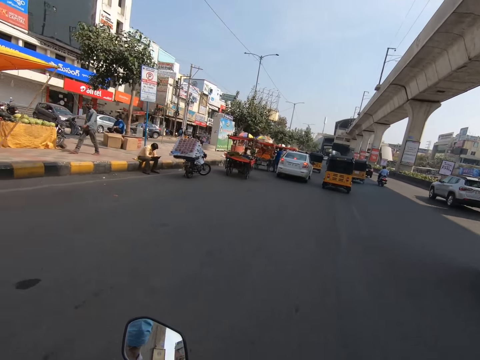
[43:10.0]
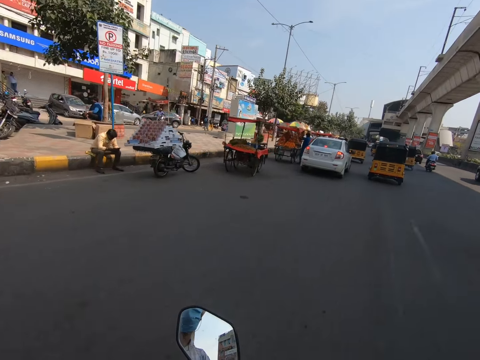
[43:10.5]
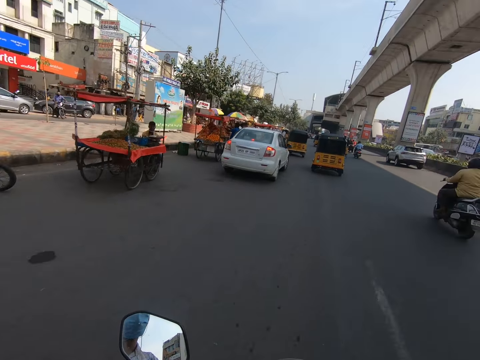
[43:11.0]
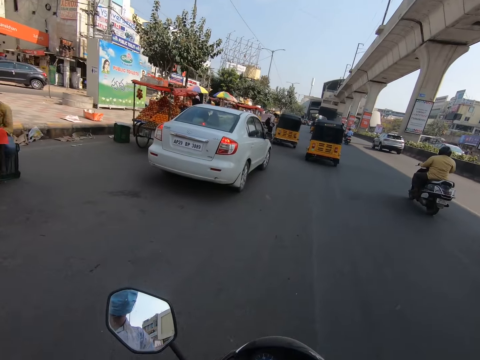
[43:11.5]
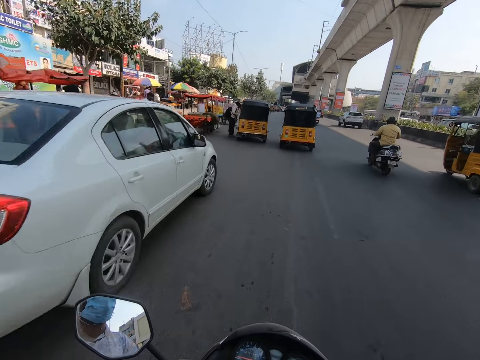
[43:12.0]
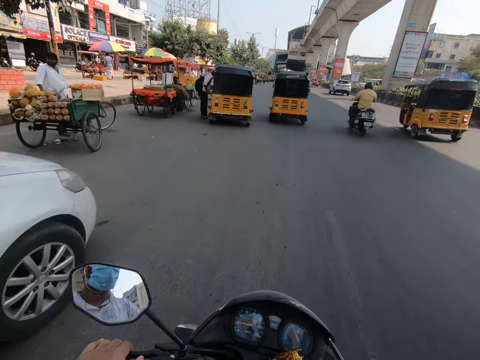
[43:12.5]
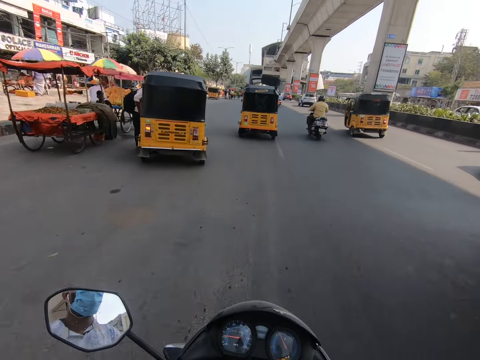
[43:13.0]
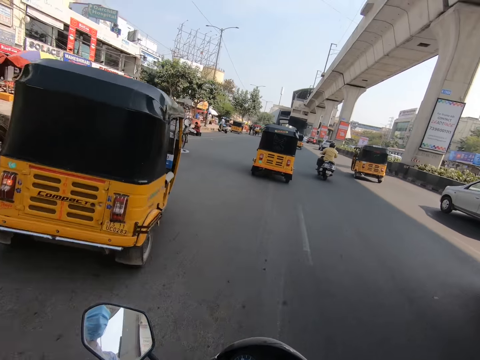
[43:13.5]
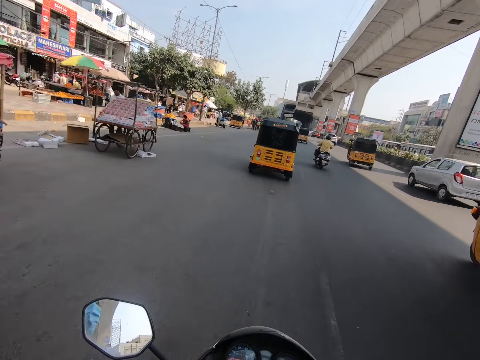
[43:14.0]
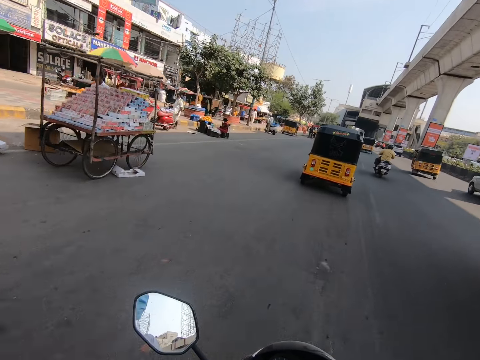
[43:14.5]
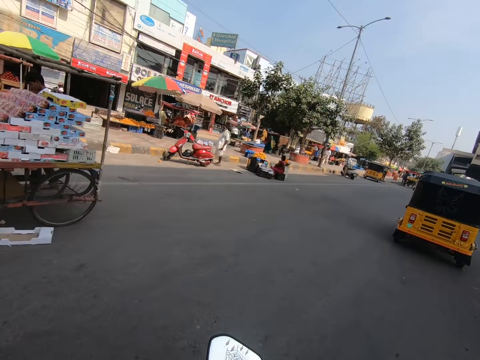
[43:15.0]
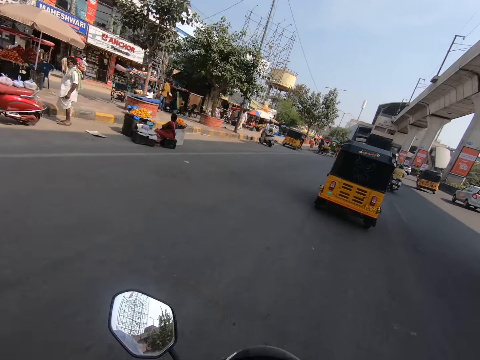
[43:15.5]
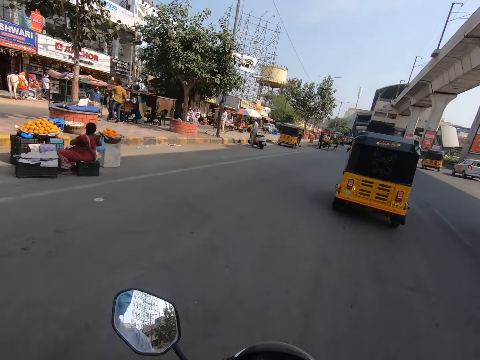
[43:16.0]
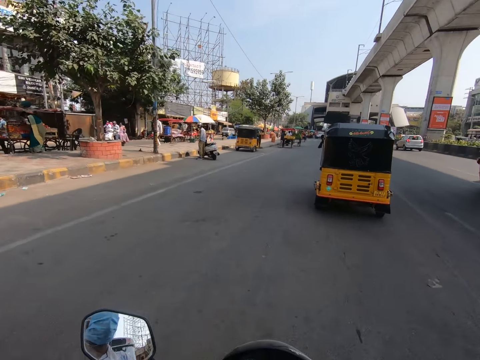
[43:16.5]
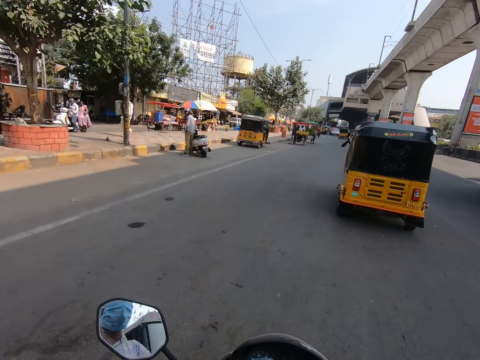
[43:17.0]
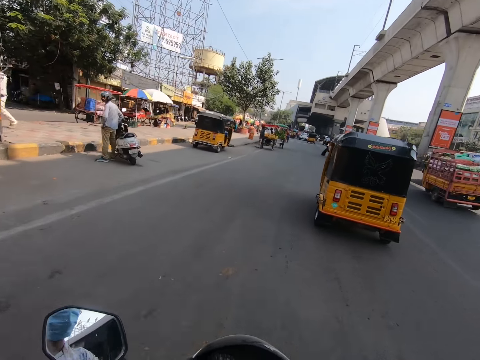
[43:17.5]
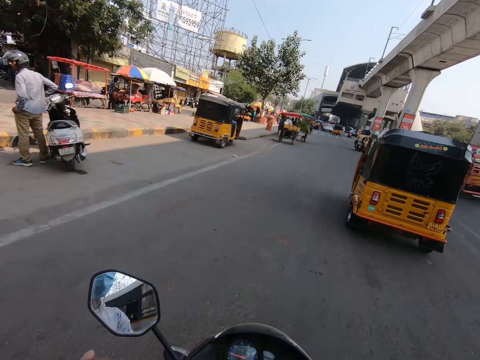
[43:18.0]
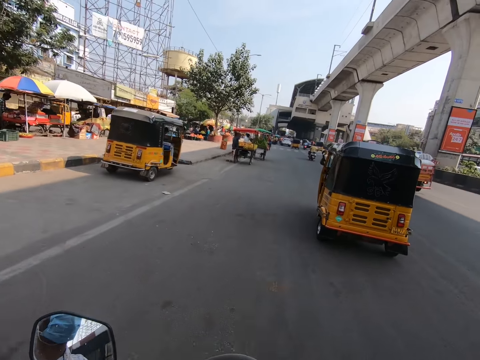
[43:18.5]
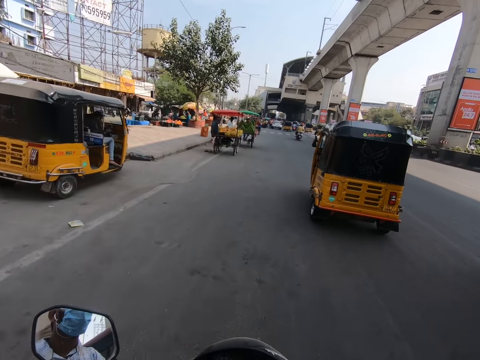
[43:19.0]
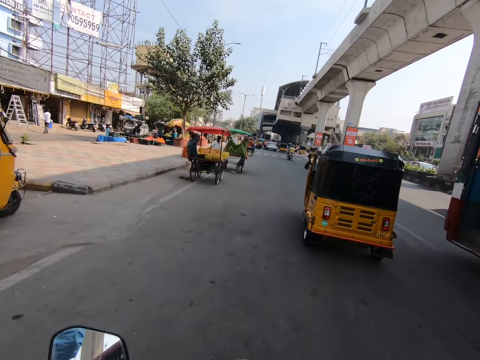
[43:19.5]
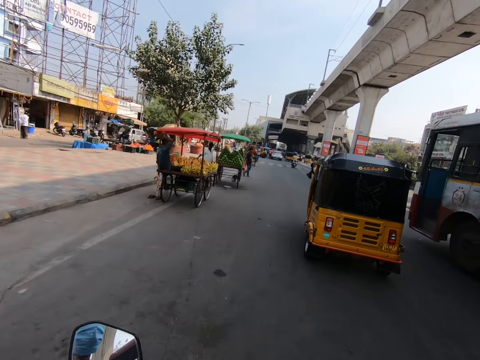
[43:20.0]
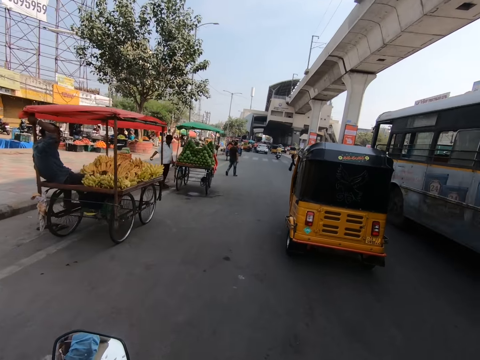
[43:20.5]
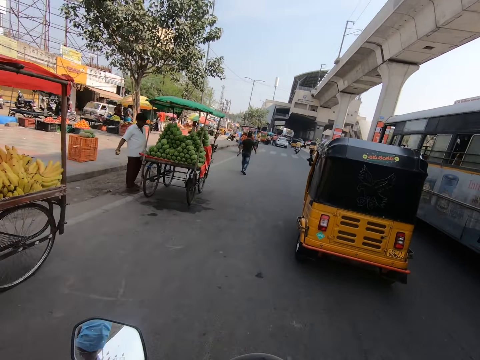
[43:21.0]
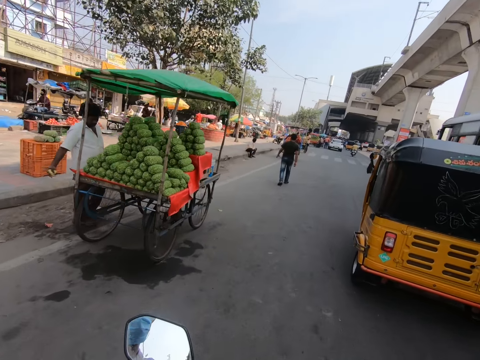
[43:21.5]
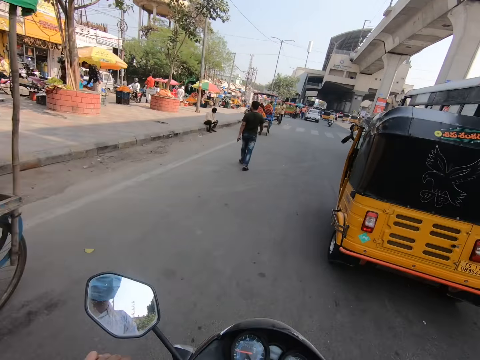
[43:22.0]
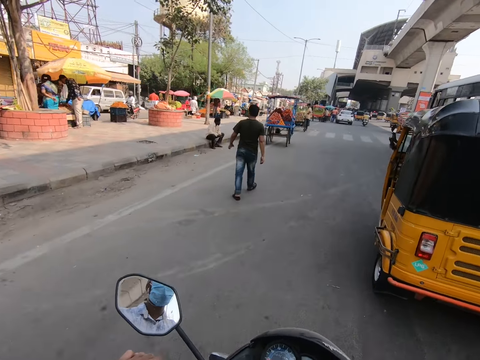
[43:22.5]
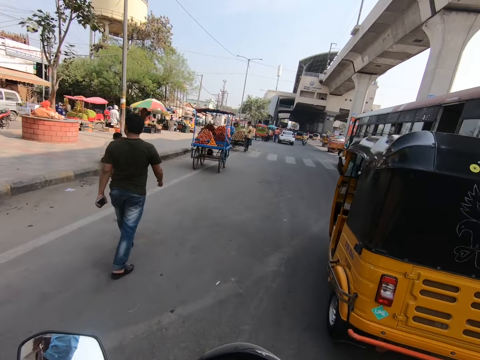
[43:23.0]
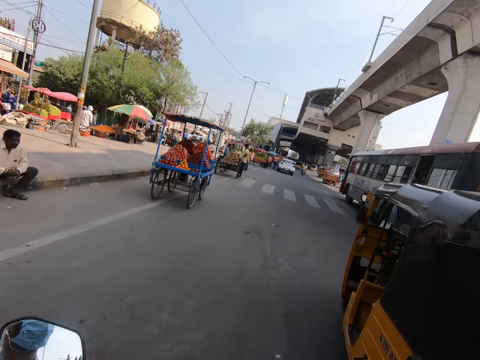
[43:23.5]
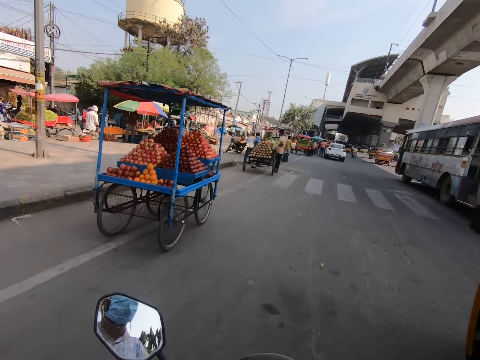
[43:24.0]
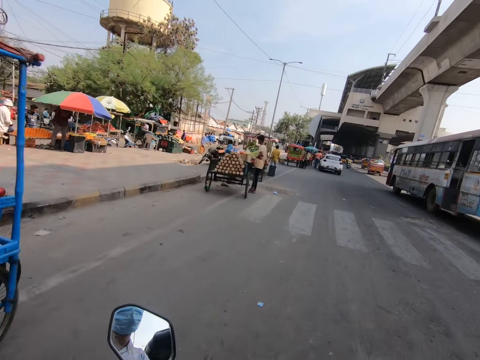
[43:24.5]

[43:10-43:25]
The camera wearer rides the motorcycle past the white car. The bus drives past them.

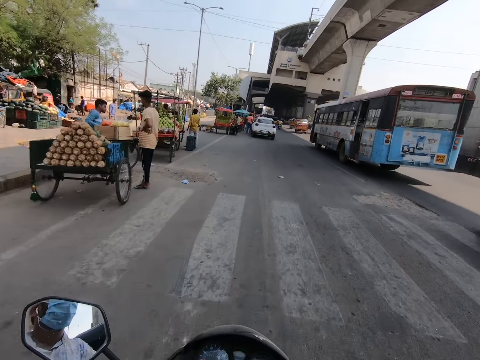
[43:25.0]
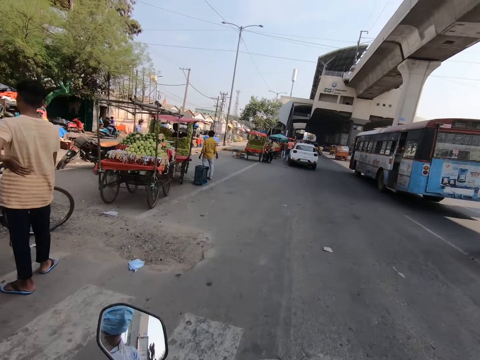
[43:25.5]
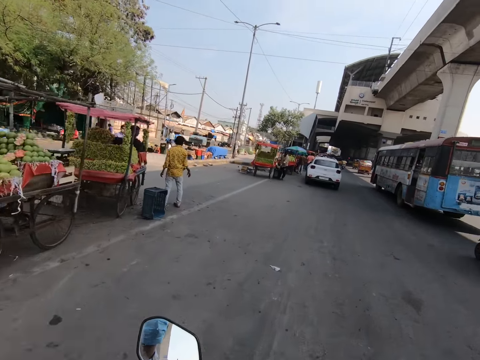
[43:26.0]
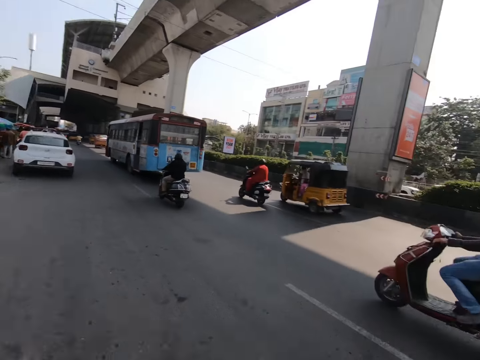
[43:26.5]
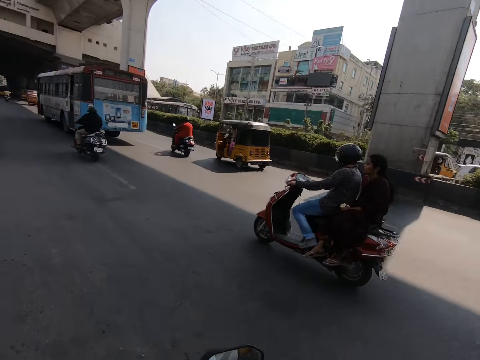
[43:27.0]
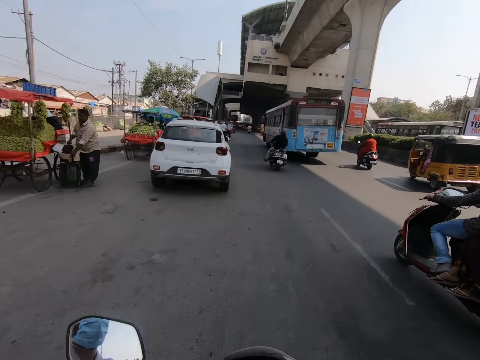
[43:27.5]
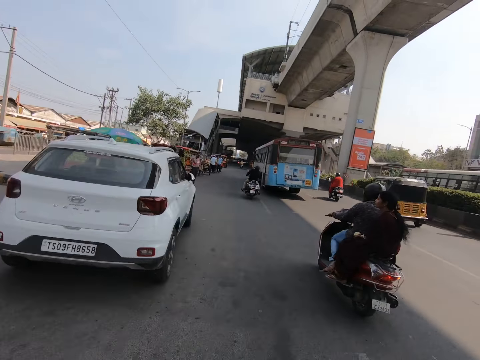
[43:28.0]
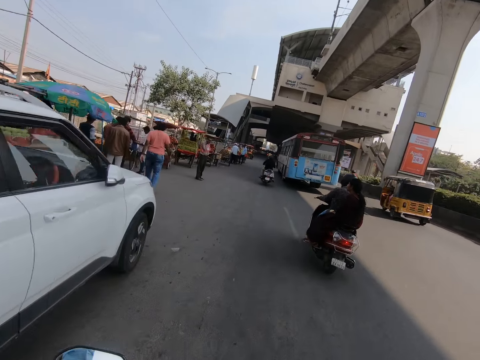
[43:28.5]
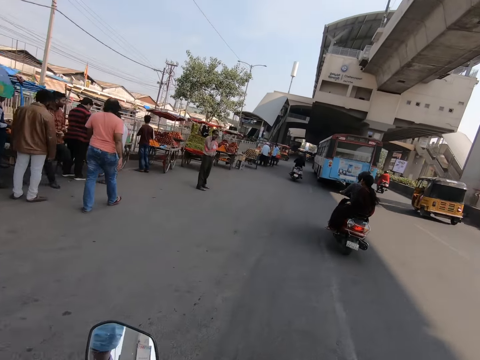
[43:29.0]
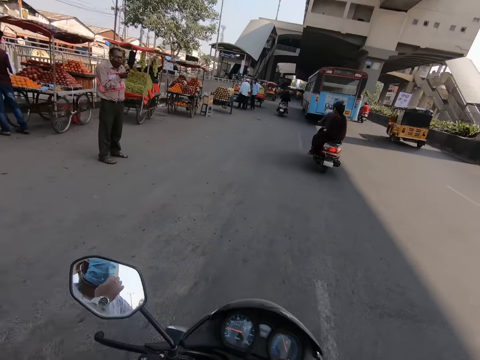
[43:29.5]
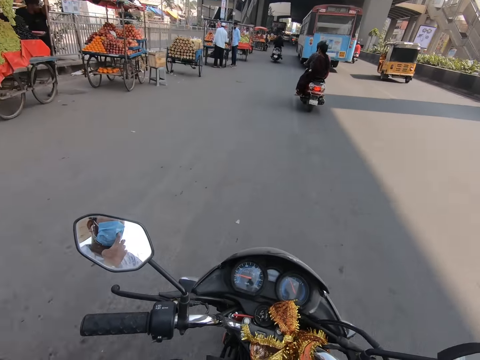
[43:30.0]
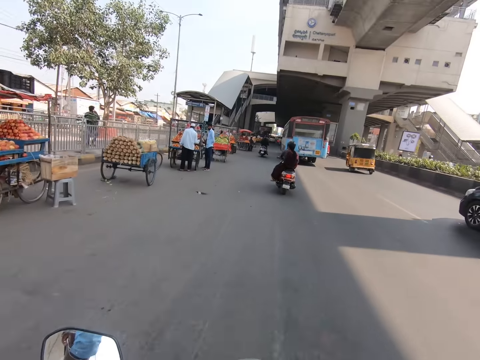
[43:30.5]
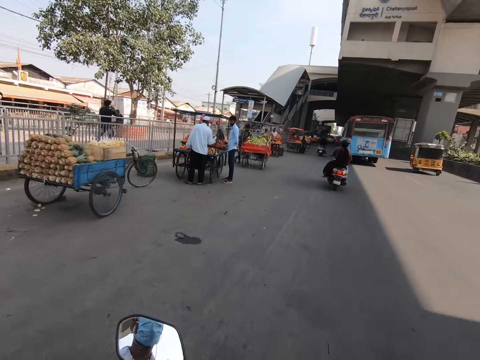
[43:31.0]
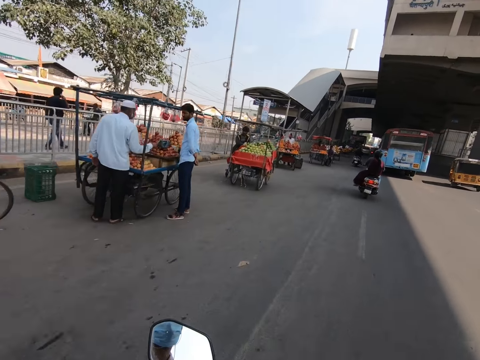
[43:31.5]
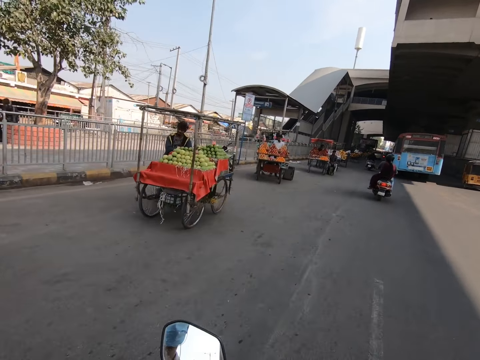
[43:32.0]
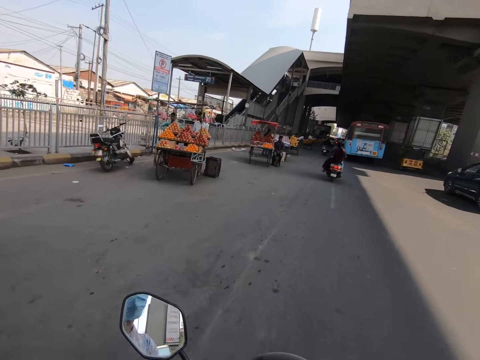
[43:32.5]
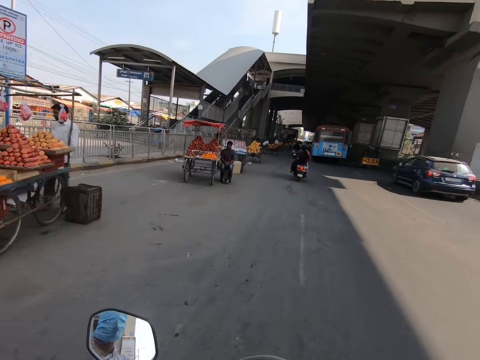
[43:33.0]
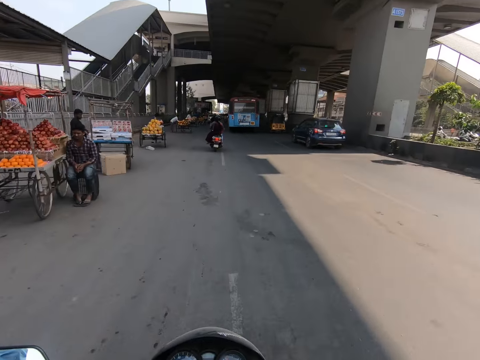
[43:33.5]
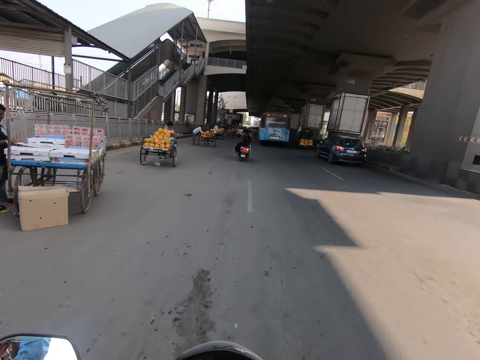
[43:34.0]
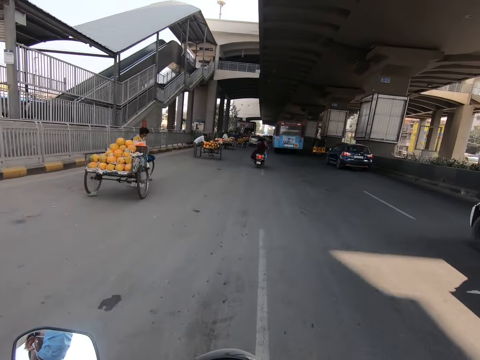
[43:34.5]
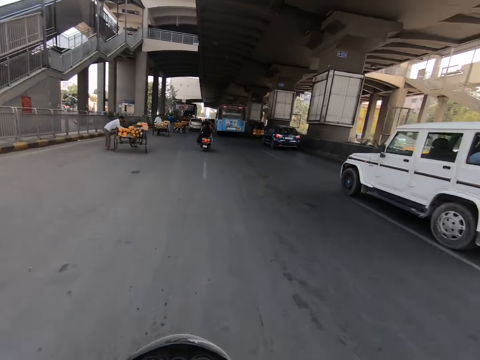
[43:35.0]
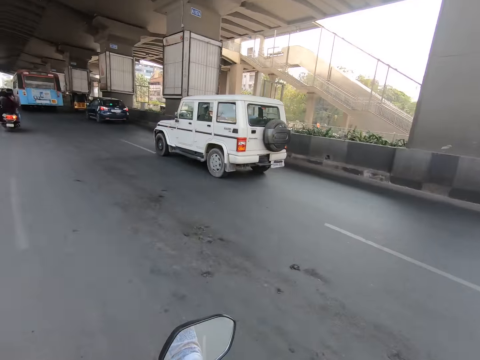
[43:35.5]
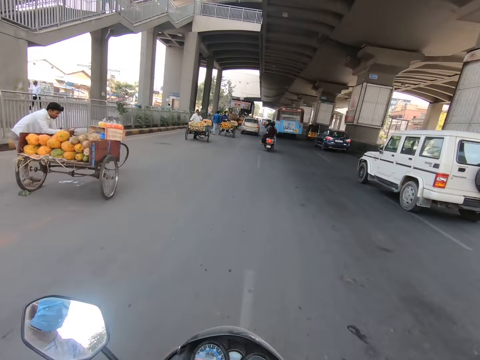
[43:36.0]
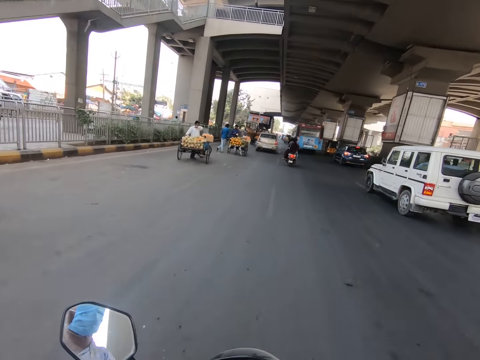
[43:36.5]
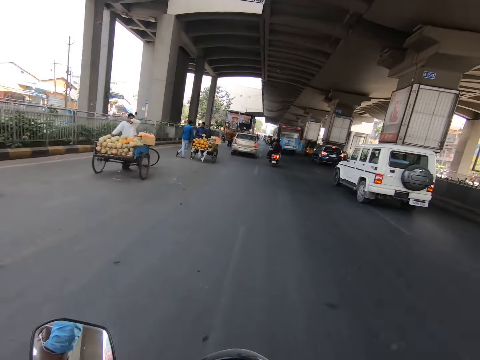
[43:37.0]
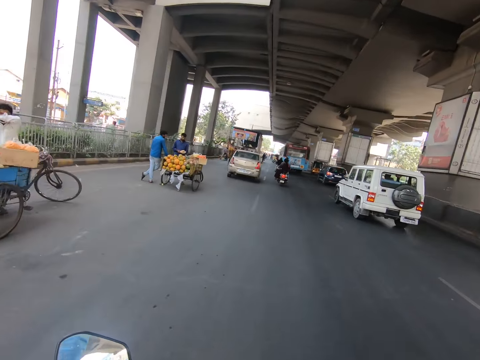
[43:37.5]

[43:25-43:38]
The camera wearer rides the motorcycle past a white SUV on the road. They adjust a mask on the face. The white SUV drives past them.
